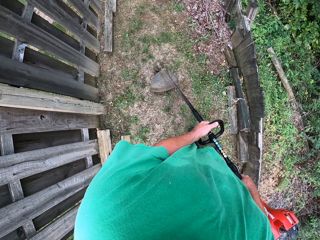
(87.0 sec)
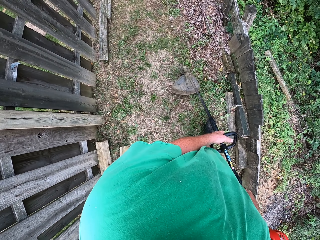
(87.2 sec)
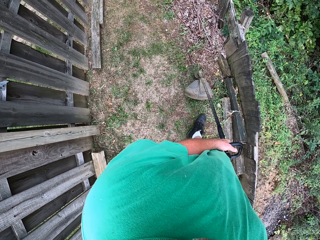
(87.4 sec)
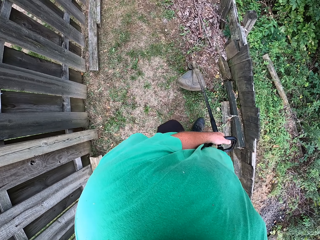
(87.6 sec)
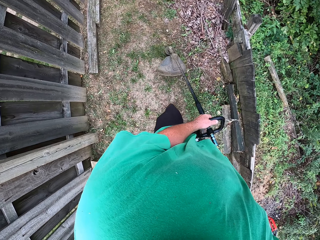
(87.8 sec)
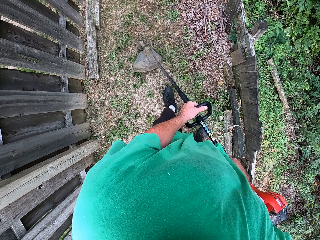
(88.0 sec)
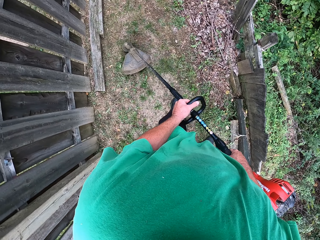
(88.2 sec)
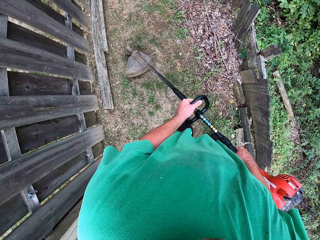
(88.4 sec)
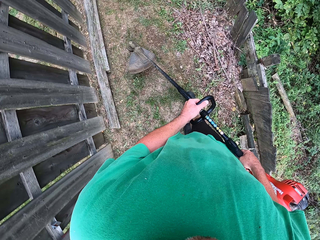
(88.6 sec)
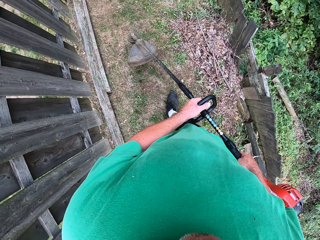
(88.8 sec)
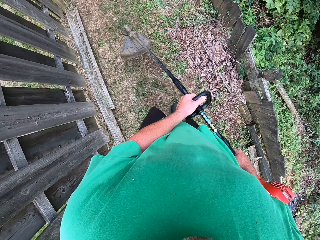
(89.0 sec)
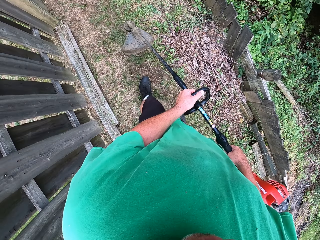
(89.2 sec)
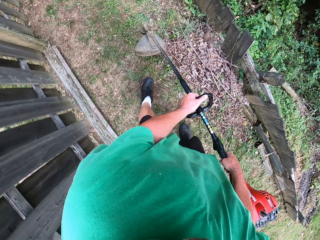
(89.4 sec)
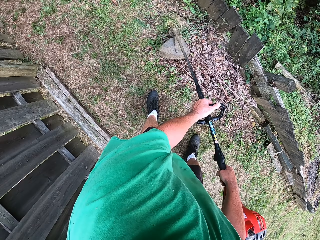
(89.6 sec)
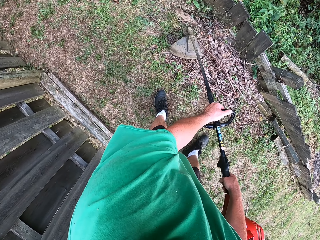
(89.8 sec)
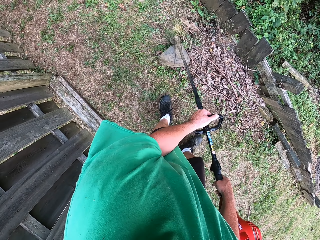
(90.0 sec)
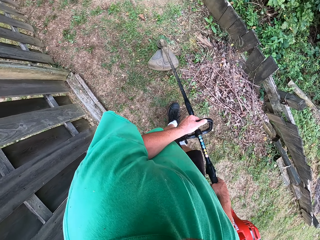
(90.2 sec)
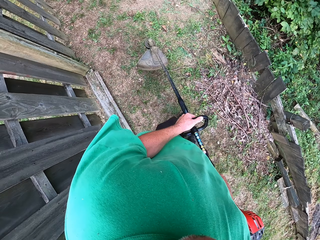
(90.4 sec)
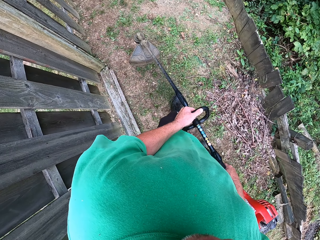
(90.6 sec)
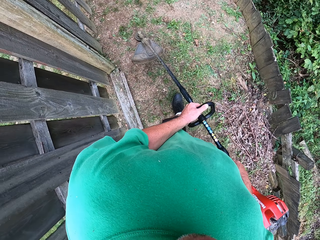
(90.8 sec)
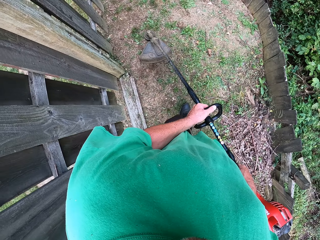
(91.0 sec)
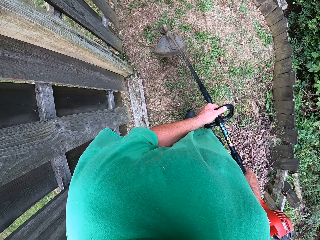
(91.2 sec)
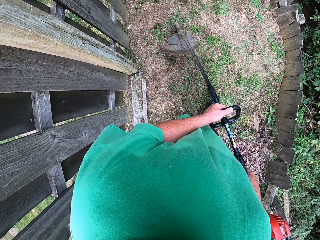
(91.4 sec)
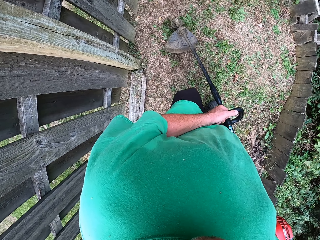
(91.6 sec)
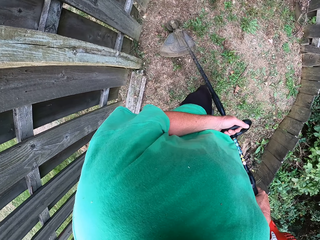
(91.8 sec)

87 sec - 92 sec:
The camera wearer cuts grass.

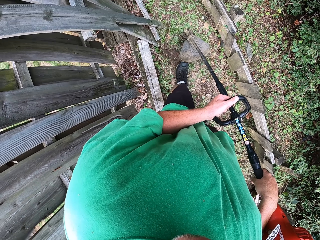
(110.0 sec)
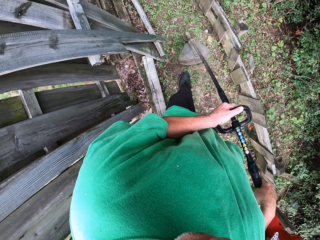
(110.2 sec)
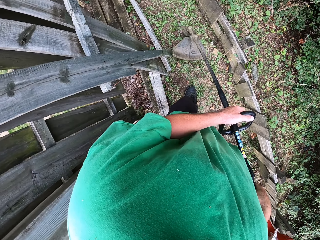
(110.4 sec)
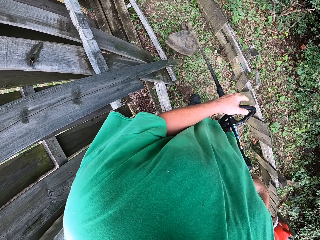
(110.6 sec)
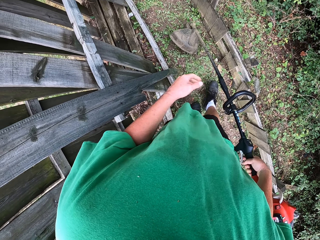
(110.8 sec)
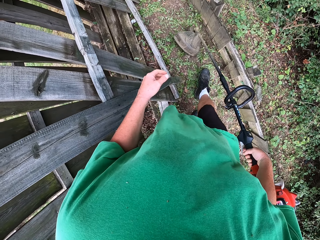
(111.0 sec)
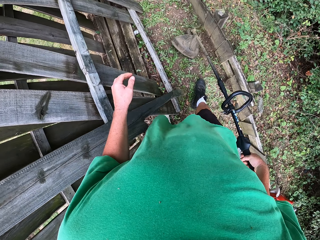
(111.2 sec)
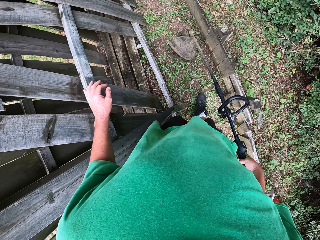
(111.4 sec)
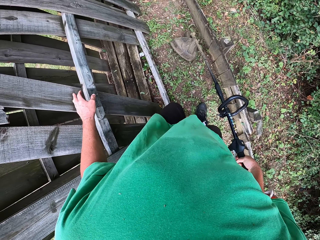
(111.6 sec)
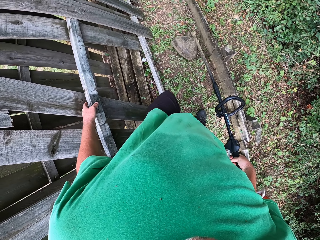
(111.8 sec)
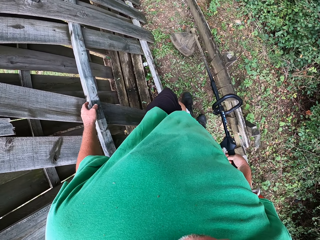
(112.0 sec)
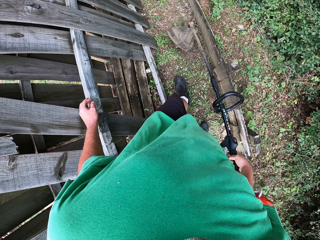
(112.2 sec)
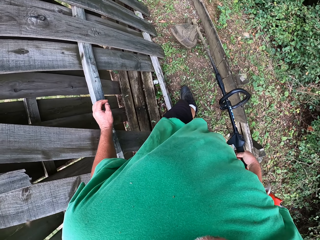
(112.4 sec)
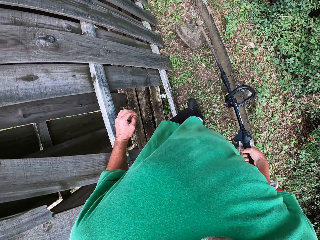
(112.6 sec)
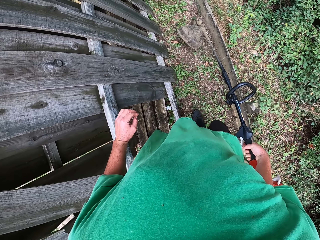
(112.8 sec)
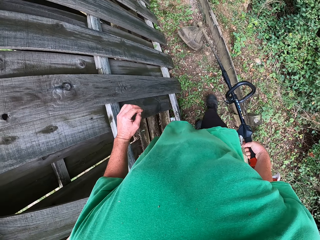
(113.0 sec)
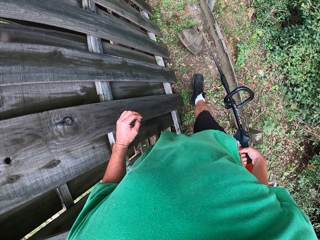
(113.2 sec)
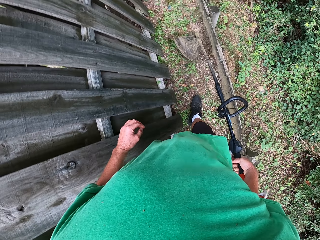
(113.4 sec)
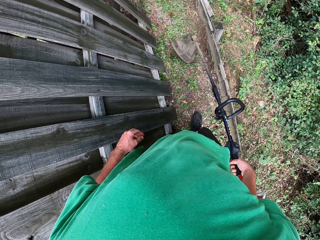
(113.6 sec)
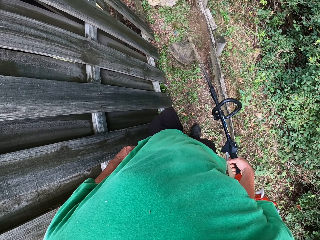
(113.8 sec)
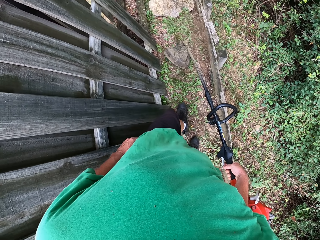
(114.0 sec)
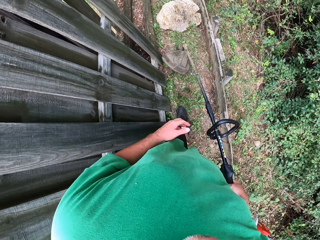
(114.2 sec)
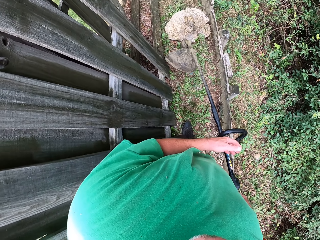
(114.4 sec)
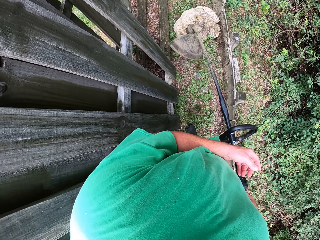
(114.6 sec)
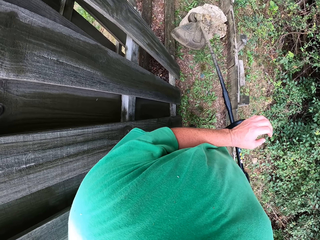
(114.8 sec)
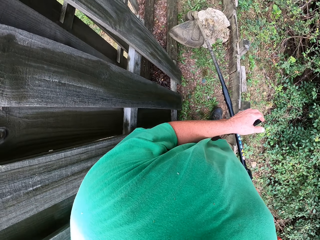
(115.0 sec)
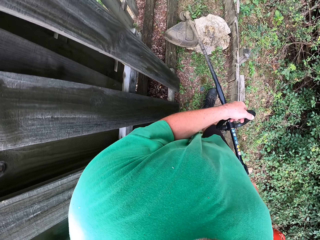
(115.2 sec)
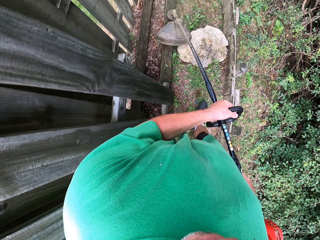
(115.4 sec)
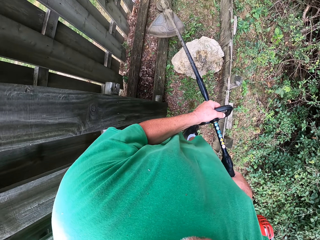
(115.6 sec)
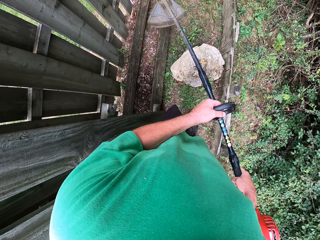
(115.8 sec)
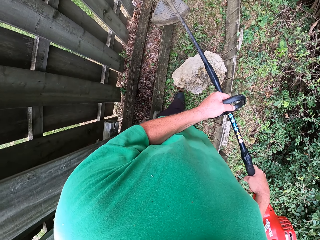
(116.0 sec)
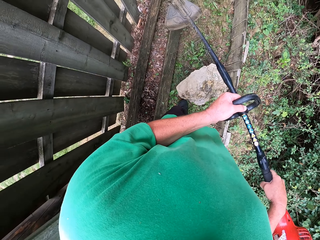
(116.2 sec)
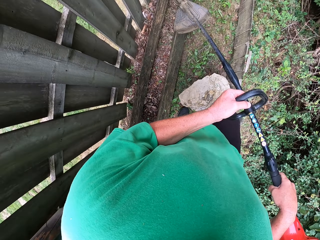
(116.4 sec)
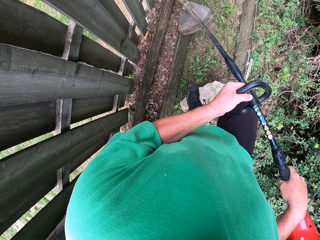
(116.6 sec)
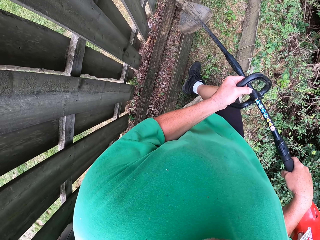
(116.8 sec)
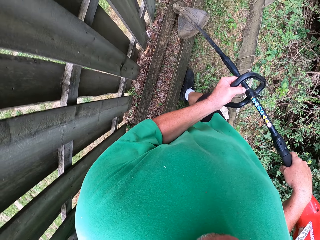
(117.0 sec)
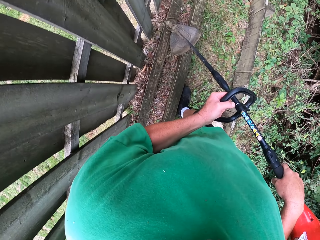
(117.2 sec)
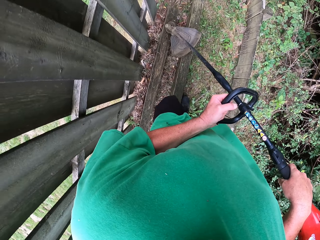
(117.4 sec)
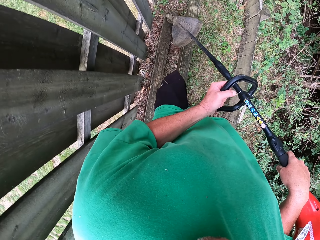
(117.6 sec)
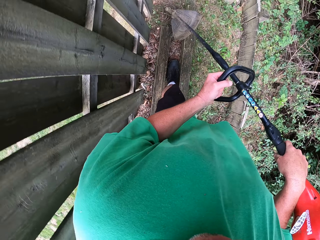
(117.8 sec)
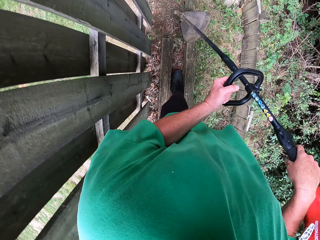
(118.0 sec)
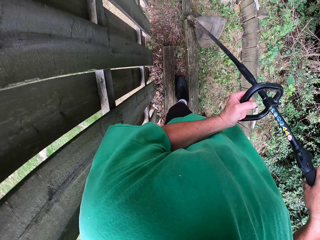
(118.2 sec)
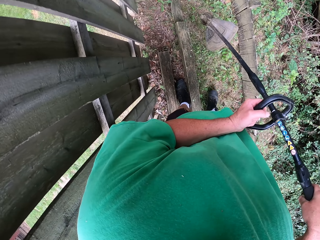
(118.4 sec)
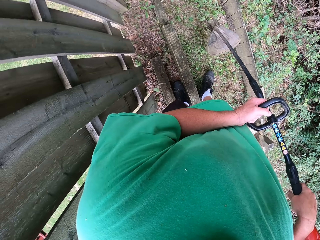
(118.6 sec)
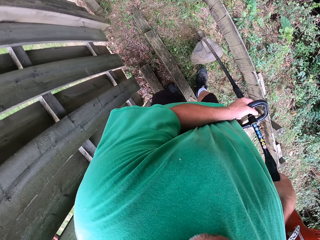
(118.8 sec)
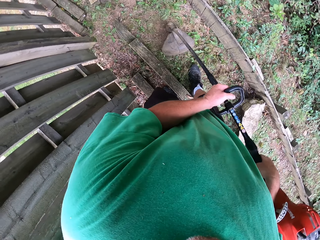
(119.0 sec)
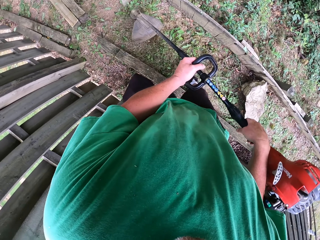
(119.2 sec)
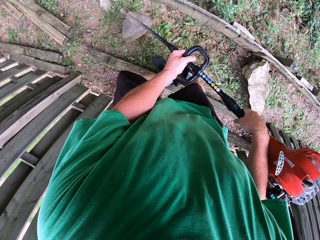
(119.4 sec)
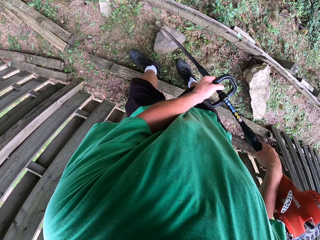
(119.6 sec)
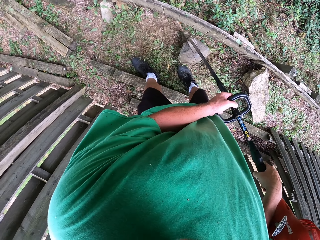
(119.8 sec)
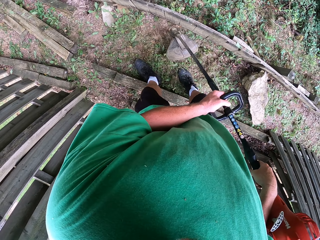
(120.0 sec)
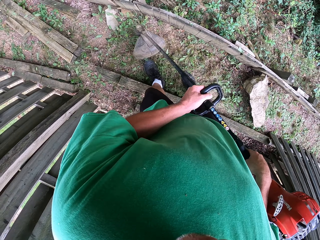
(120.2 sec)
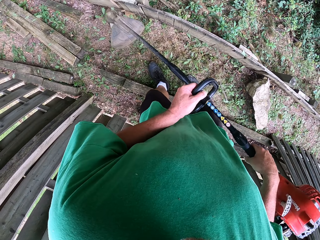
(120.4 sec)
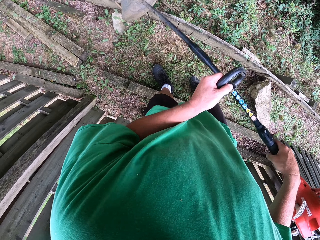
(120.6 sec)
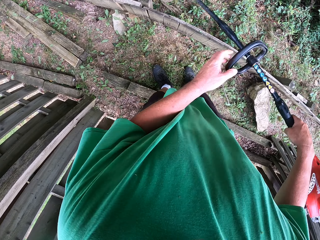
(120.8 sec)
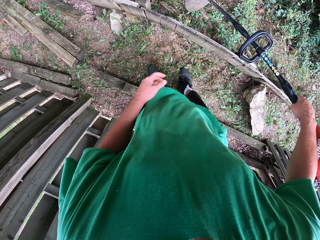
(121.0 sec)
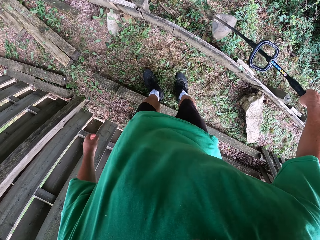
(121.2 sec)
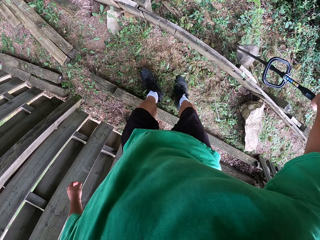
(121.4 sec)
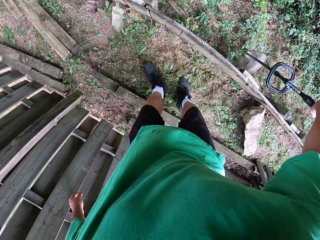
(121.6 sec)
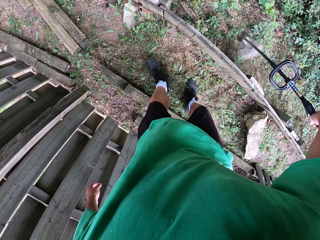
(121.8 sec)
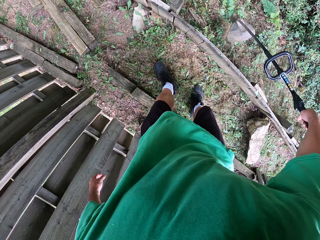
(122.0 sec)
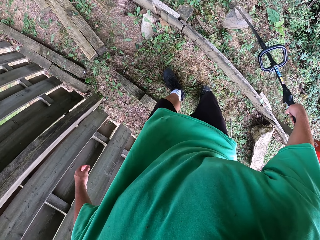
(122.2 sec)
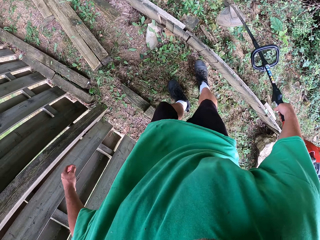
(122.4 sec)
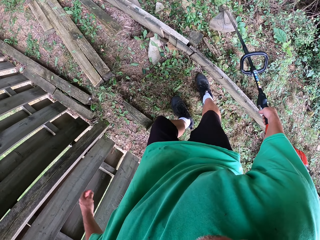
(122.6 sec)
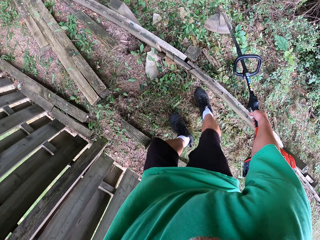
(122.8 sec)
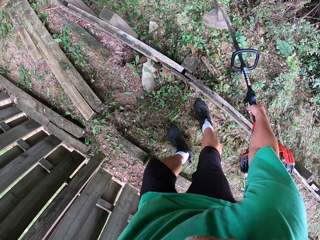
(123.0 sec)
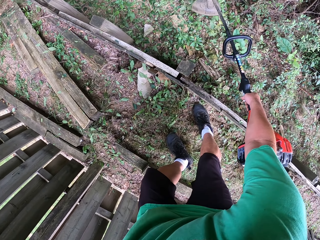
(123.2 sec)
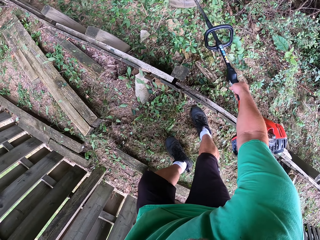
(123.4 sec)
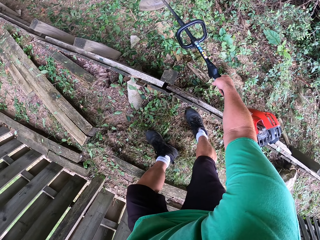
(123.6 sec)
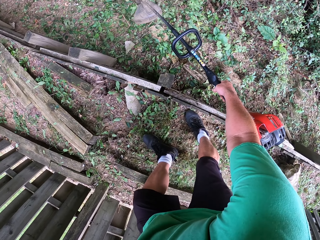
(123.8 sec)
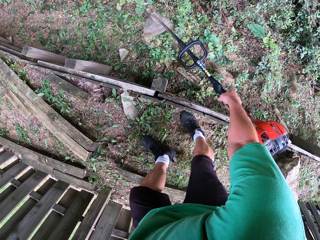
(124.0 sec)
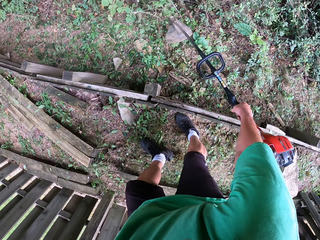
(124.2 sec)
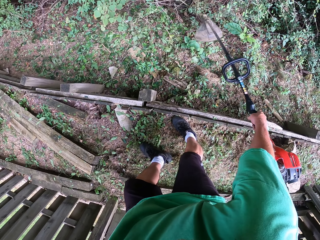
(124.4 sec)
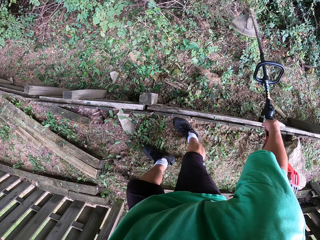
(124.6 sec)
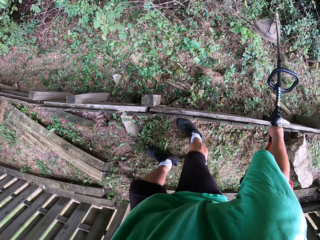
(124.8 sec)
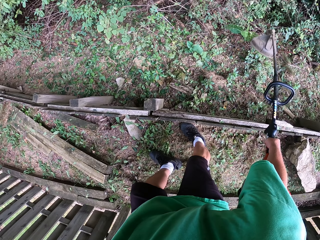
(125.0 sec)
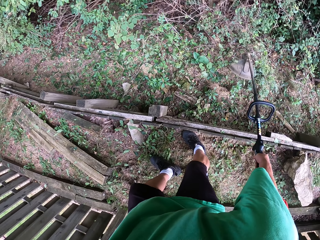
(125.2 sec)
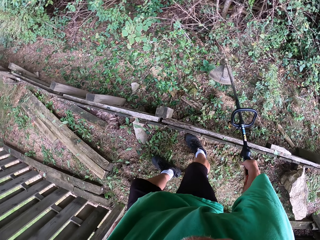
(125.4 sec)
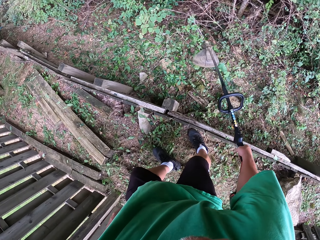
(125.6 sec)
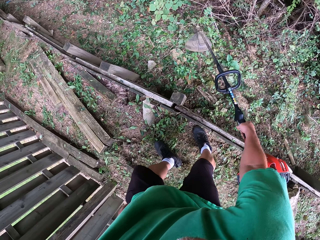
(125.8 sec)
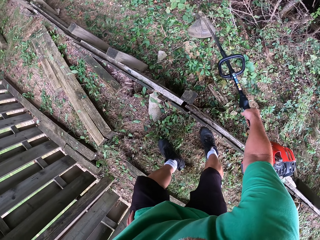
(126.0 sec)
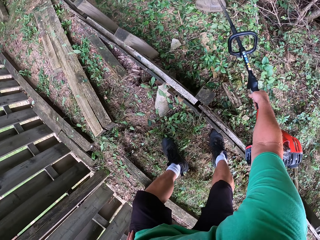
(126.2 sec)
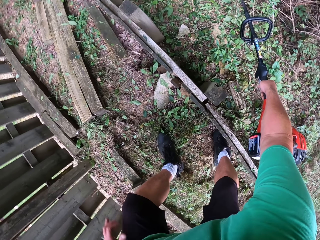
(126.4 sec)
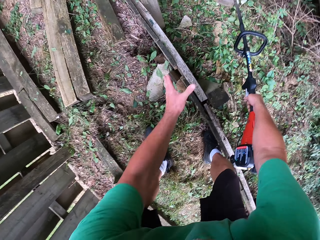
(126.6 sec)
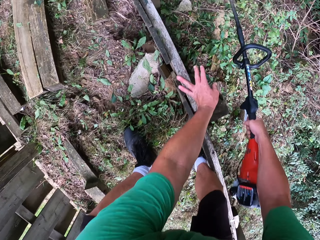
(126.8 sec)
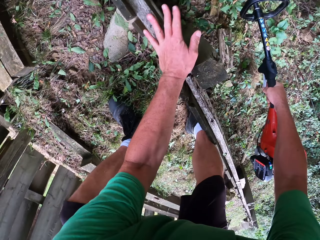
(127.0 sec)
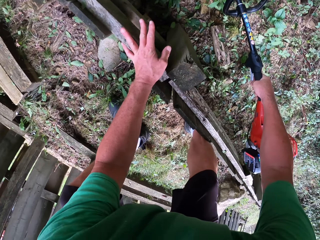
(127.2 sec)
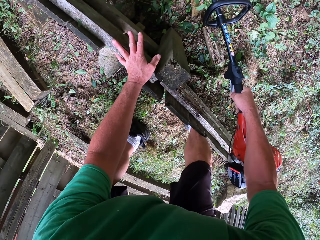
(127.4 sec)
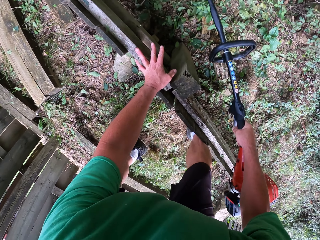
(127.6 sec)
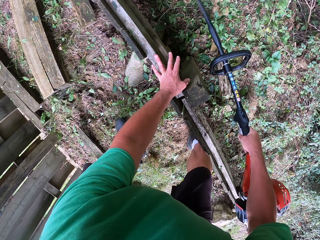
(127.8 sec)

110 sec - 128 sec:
The camera wearer holds the wood. They trim a flower tree.
